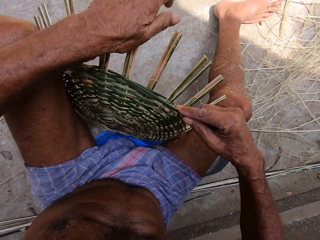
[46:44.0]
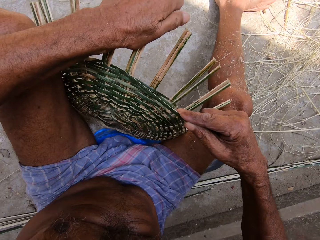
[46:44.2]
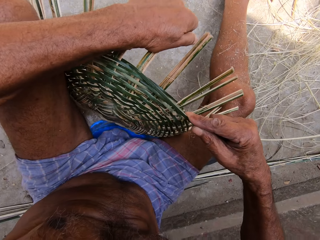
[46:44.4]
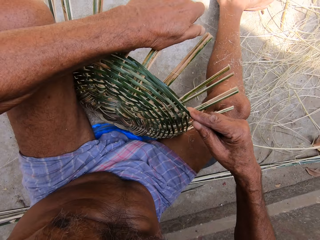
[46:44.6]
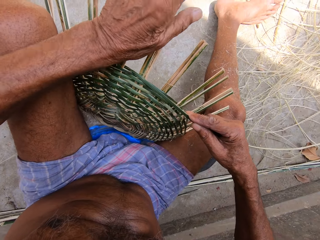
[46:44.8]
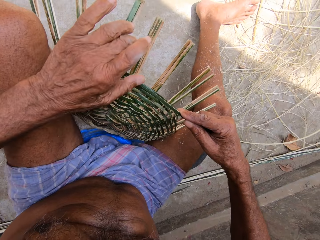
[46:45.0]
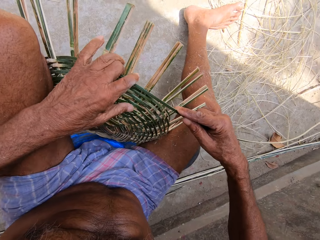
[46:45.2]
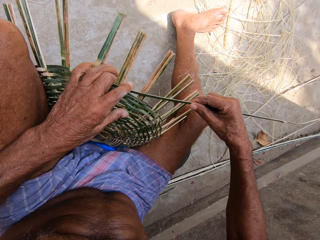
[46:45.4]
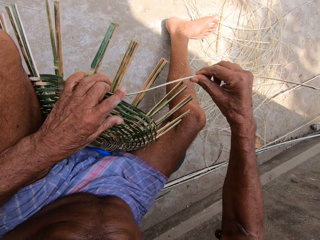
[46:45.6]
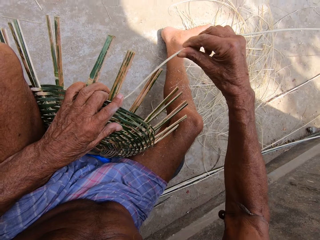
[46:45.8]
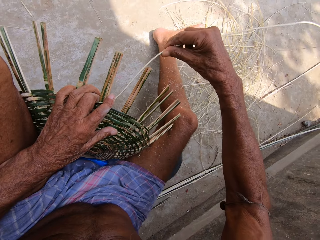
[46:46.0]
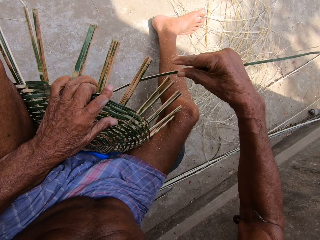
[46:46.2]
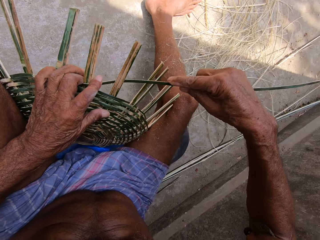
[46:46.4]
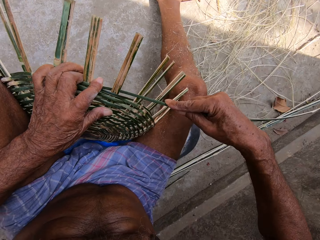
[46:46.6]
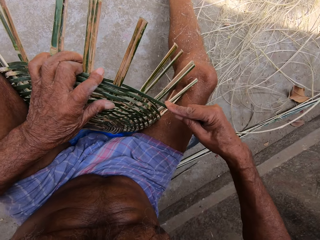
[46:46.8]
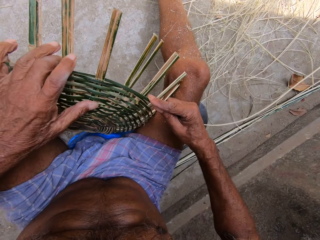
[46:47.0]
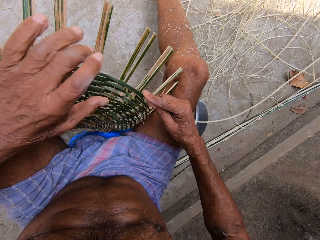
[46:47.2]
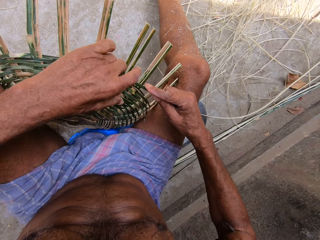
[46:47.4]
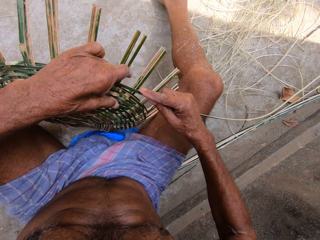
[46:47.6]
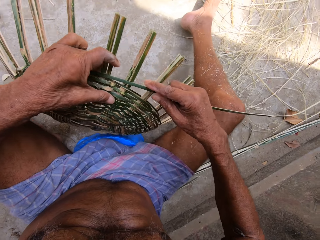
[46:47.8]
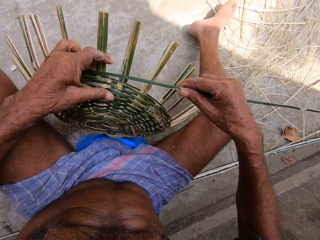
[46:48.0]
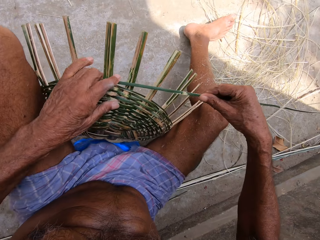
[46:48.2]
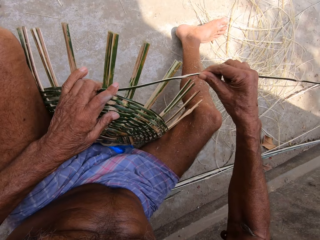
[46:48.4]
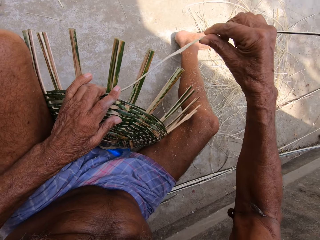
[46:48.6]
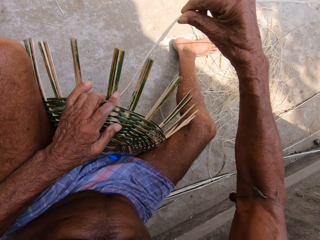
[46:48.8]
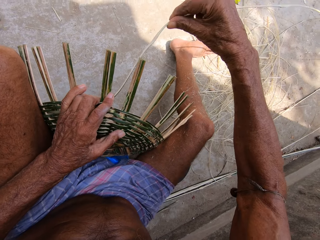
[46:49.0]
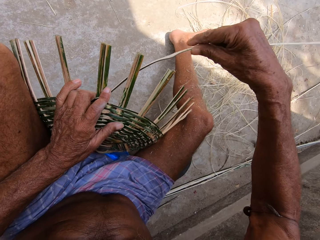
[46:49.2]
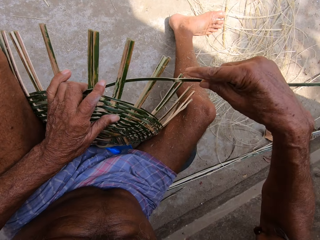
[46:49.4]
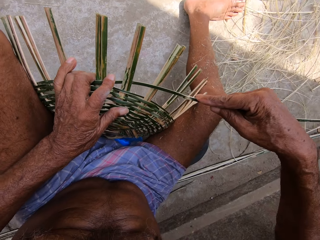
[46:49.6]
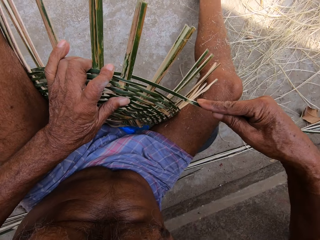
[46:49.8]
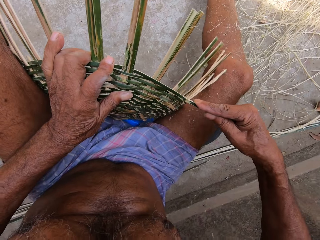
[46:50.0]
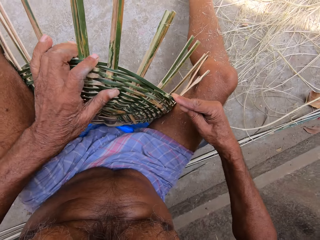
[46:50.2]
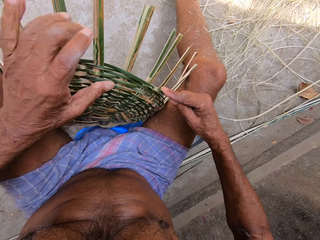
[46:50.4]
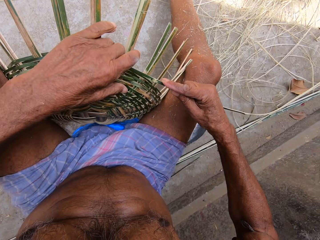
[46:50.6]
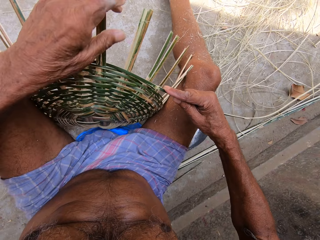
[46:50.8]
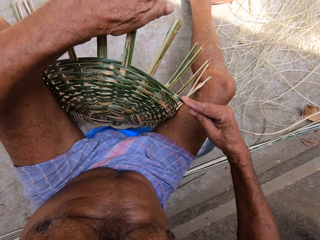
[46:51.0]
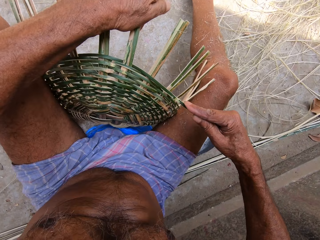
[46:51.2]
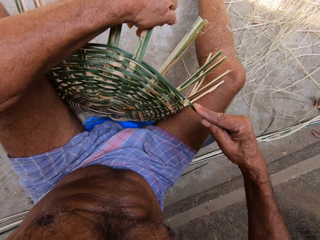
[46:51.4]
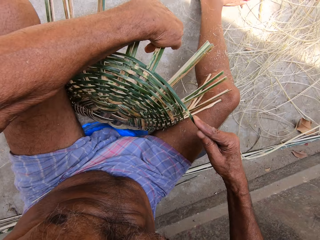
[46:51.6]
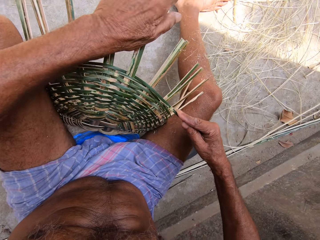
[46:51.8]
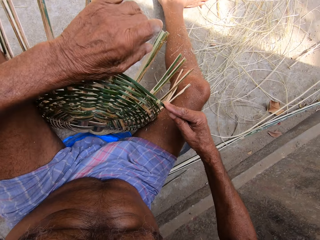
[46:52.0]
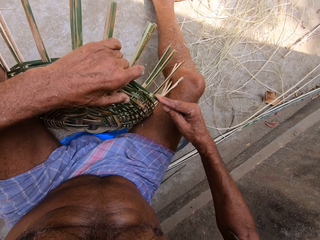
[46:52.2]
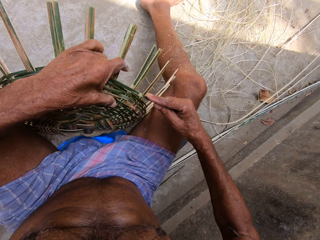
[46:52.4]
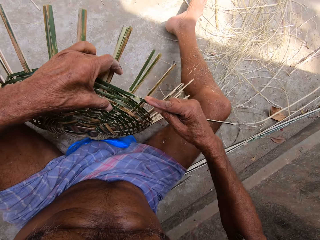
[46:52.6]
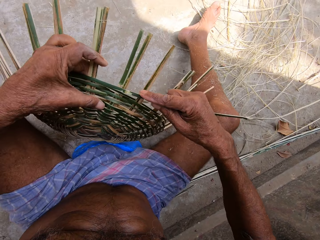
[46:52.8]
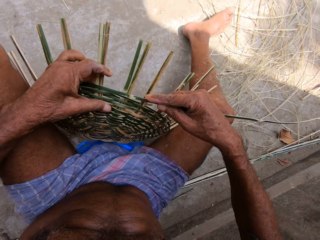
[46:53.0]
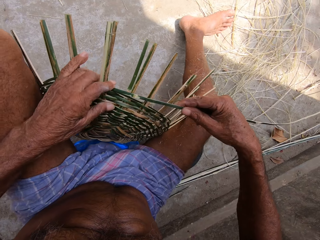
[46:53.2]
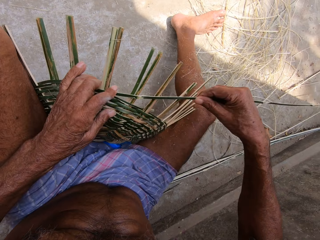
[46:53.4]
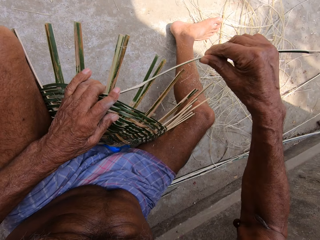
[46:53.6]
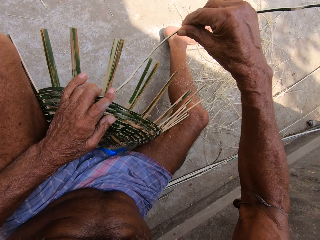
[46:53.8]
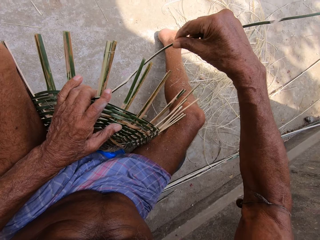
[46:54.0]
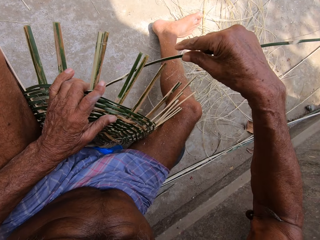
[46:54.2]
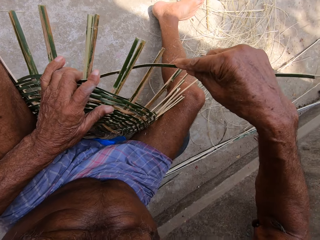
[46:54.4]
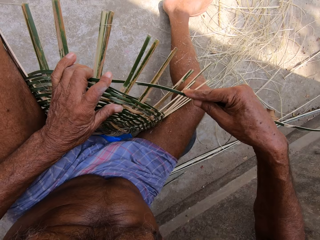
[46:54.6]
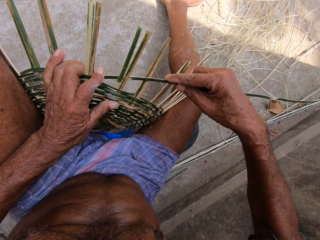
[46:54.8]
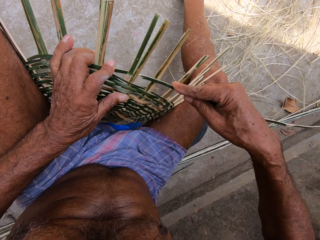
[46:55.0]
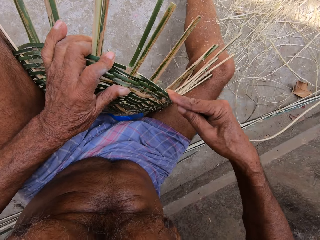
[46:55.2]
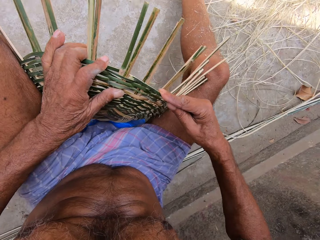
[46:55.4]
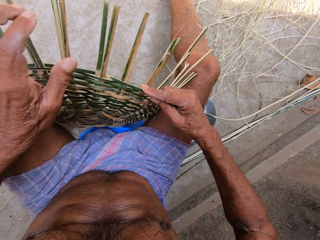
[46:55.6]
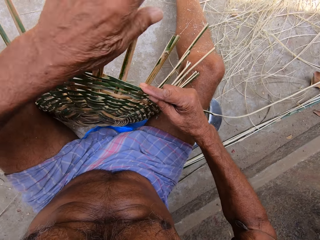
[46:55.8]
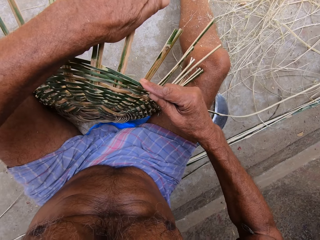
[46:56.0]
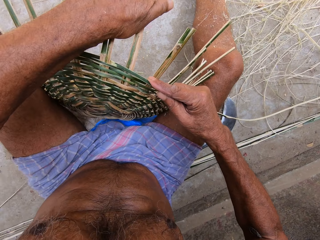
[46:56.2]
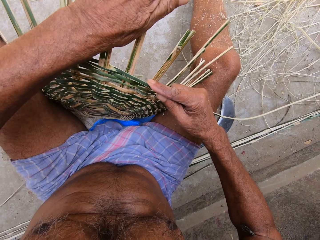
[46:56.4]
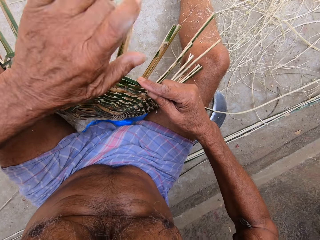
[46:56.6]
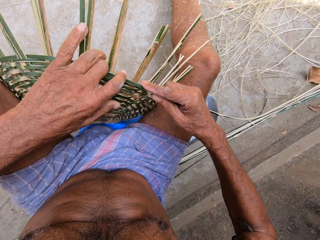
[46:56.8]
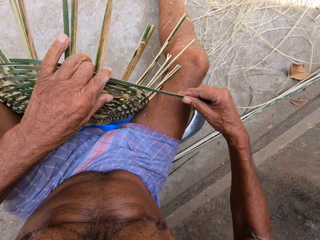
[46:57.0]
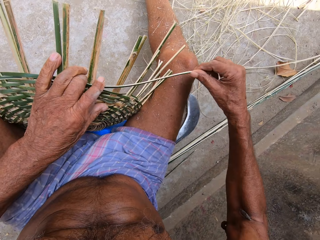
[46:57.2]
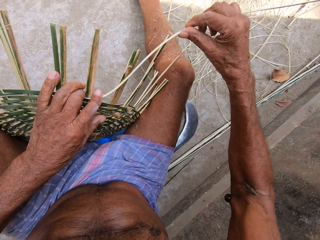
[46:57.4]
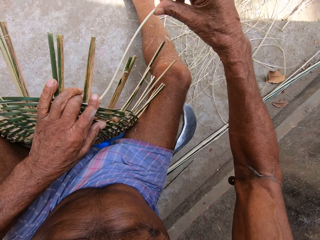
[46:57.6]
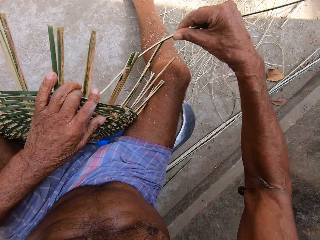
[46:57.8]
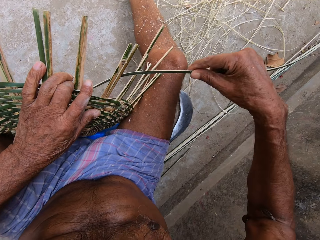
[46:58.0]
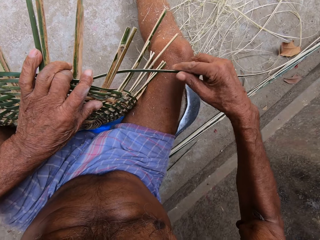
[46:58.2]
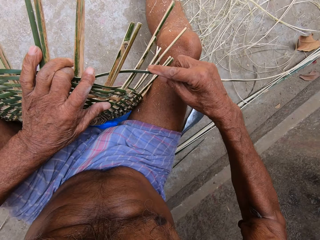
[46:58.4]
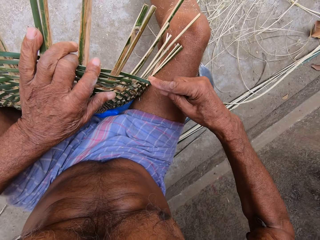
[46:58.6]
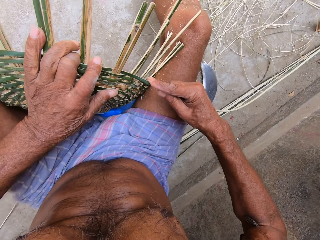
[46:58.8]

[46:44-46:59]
The camera wearer bends bamboo strips of the basket with his left hand. He weaves the basket with the bamboo strip in both hands. He turns the basket with his left hand. He weaves the basket with the bamboo strip in both hands. He bends the bamboo strips of the basket with his left hand. He turns the basket with his left hand. He weaves the basket with the bamboo strip in both hands. He bends the bamboo strips of the basket with his left hand. He weaves the basket with the bamboo strip in both hands.

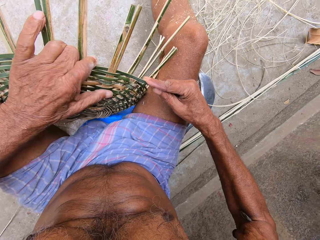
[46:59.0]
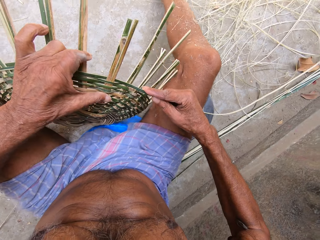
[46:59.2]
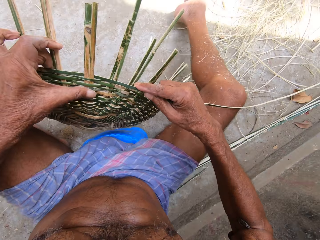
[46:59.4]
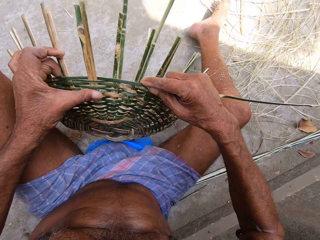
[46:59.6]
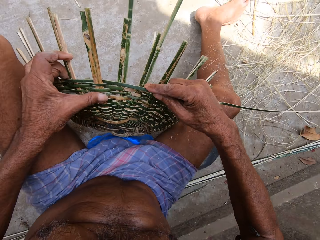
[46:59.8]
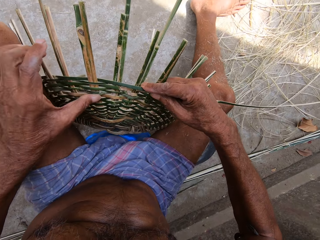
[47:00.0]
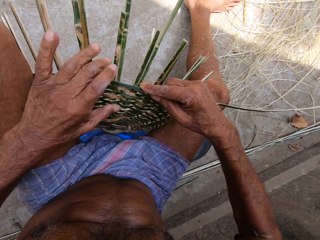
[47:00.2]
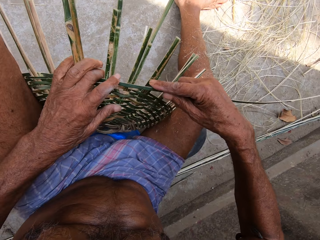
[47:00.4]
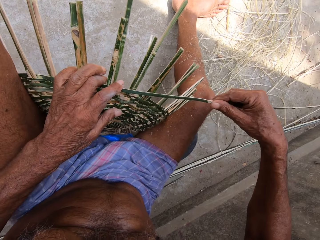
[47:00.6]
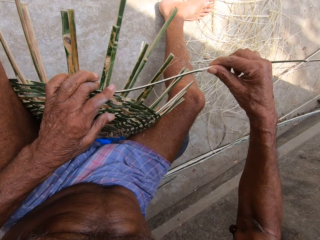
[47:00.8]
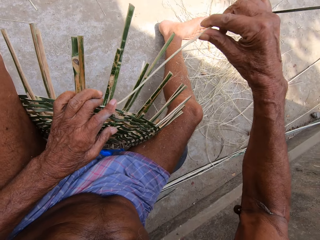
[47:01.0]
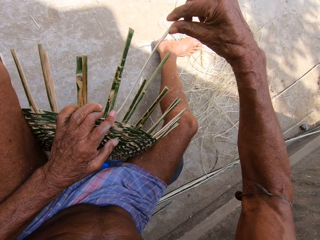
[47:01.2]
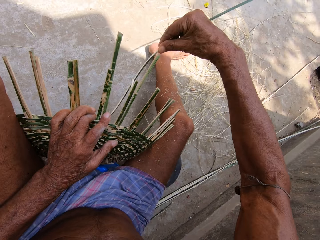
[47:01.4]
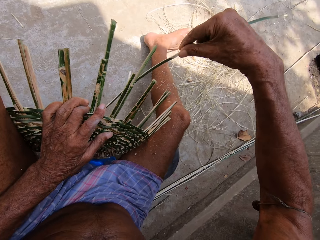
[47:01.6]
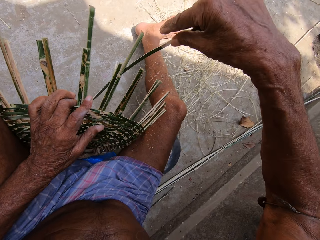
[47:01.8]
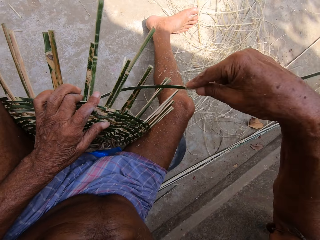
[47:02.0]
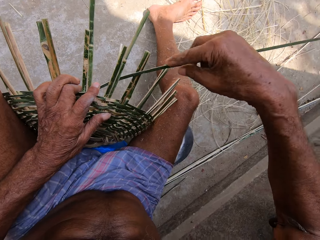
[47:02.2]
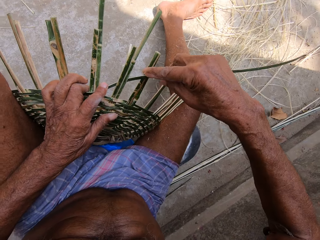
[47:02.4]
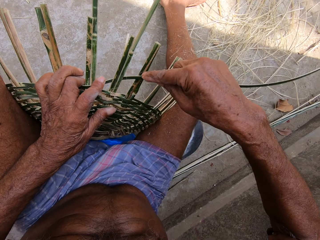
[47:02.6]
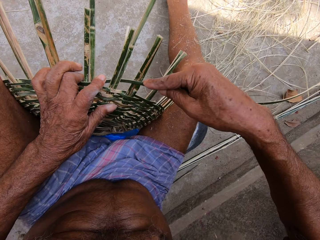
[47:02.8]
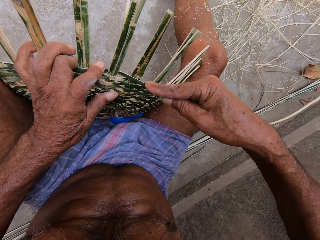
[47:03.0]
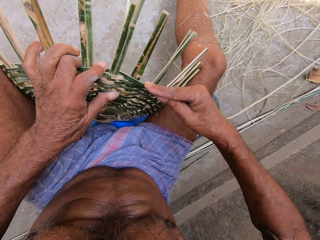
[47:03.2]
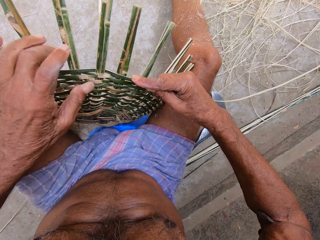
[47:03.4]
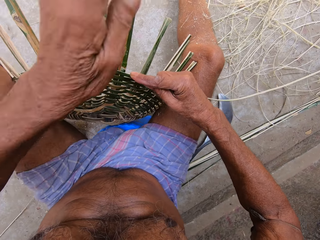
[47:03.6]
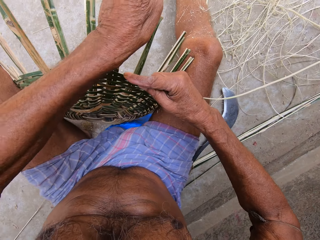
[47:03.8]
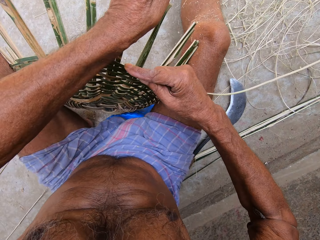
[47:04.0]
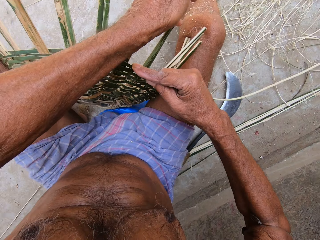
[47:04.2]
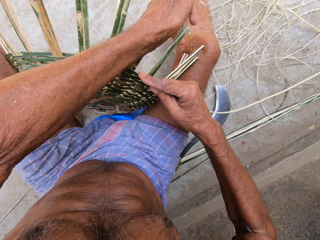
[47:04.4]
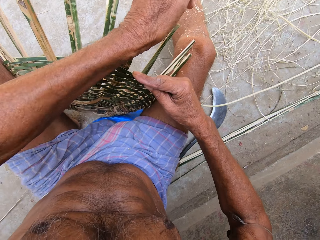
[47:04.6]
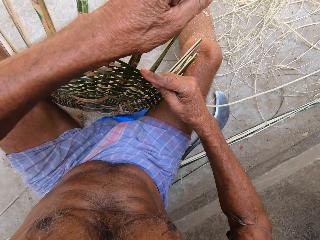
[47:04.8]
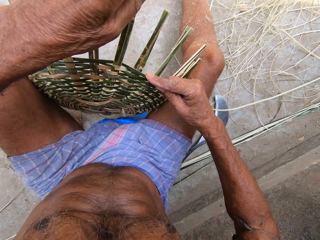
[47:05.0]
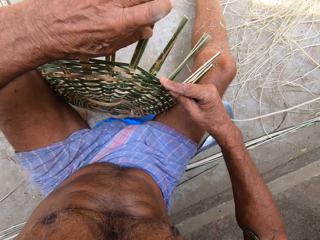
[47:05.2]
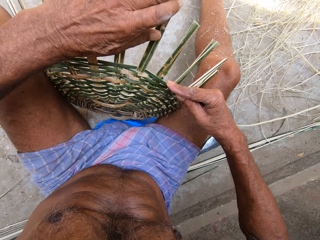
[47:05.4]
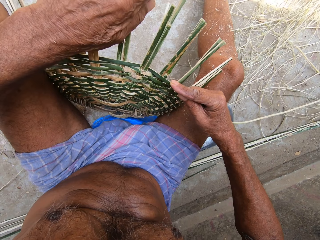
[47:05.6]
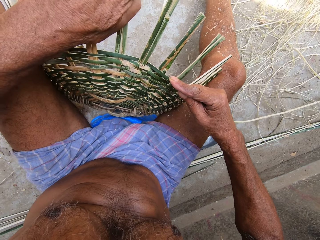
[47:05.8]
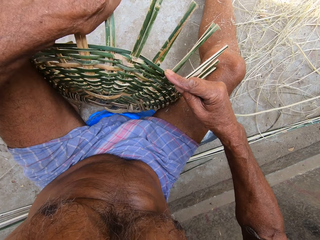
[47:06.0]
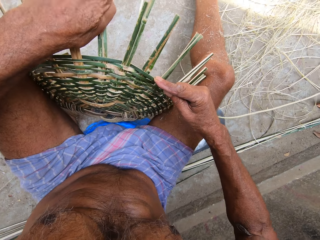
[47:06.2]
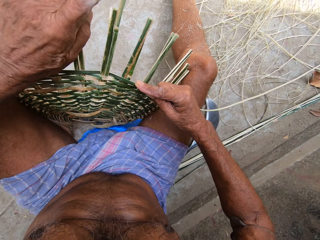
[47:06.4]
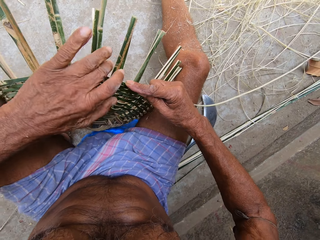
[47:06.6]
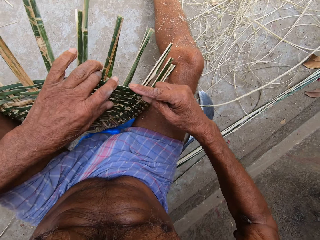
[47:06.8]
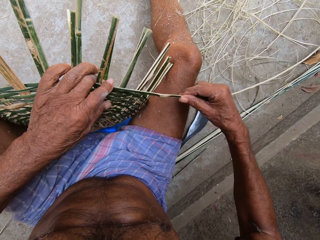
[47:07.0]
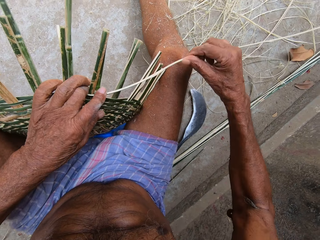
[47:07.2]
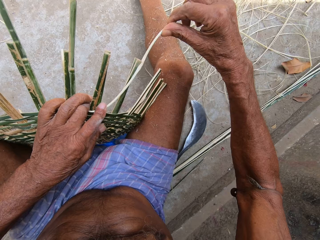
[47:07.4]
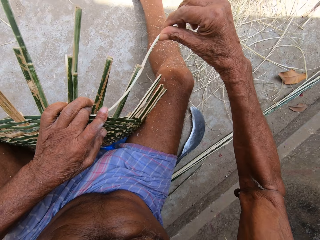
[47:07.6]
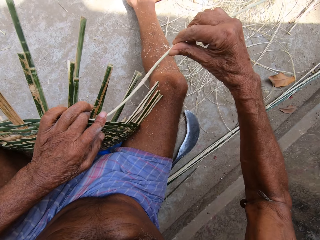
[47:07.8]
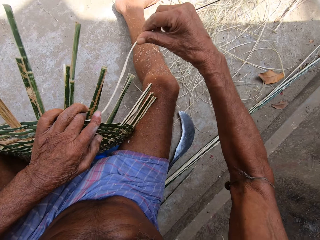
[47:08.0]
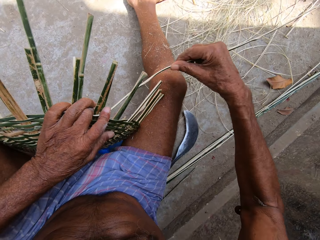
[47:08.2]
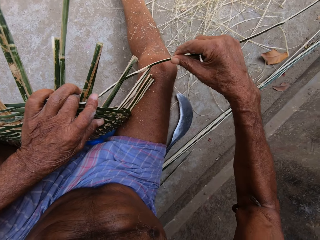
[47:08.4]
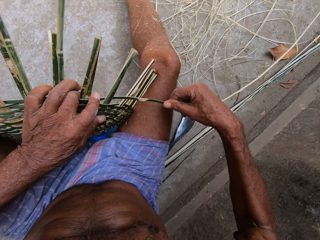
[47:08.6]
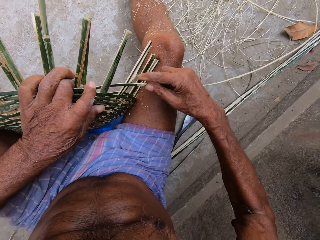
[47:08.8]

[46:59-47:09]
The camera wearer turns the basket with his left hand. He weaves the basket with the bamboo strip in both hands. He bends bamboo strips of the basket with his left hand. He bends them again. He weaves the basket with the bamboo strip in both hands.
